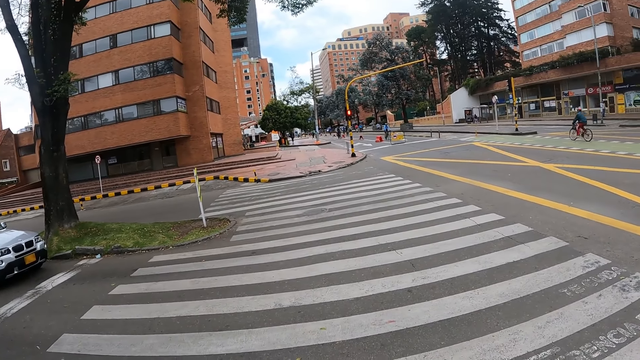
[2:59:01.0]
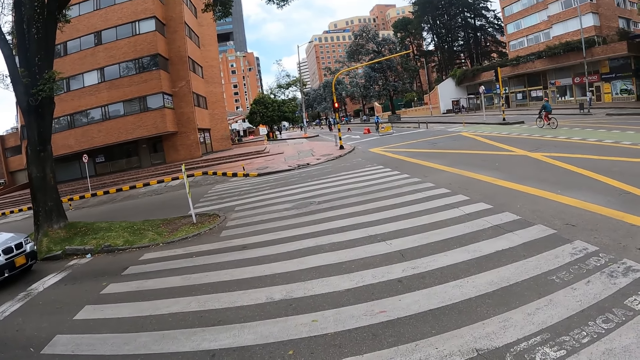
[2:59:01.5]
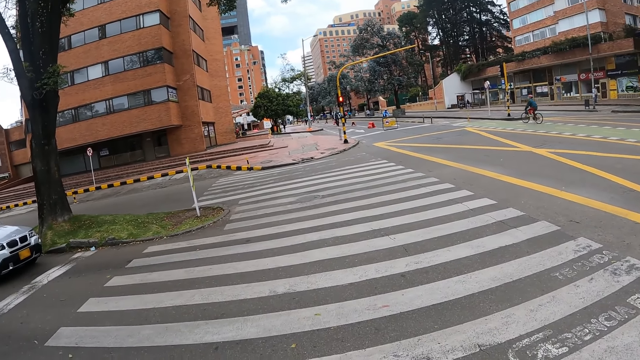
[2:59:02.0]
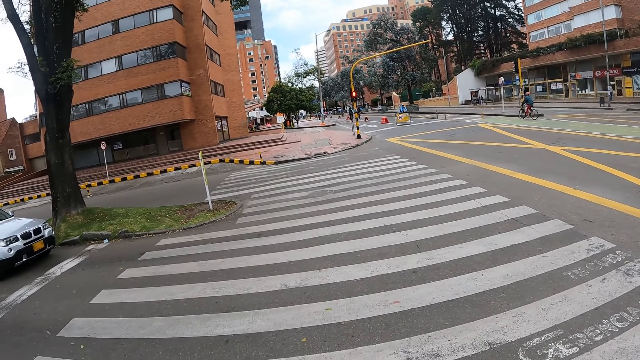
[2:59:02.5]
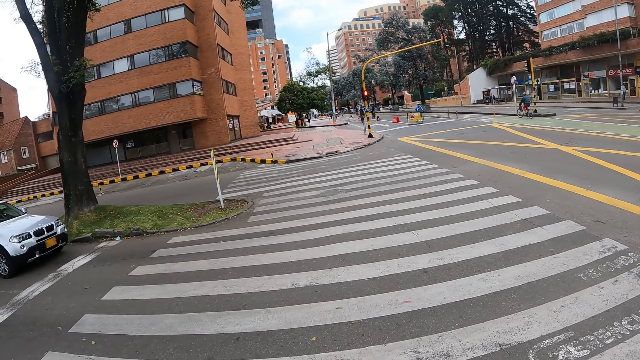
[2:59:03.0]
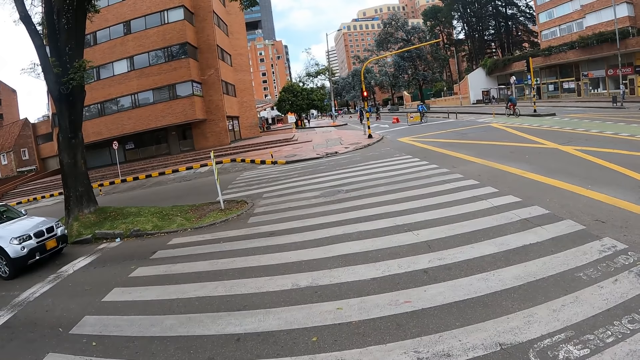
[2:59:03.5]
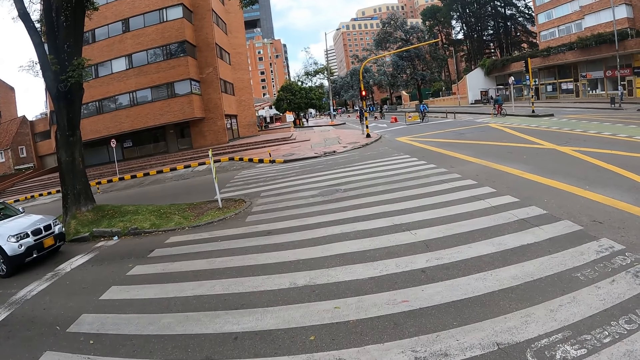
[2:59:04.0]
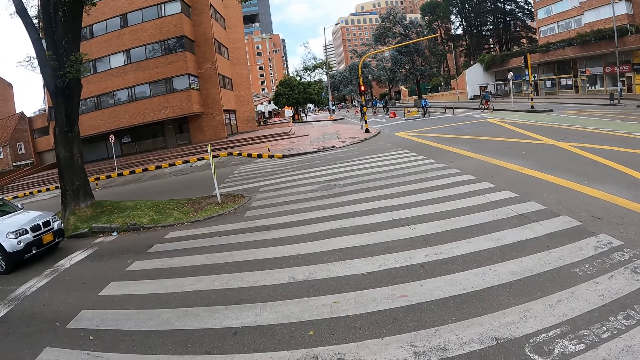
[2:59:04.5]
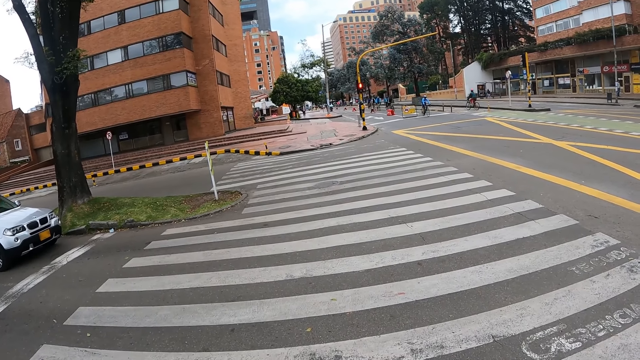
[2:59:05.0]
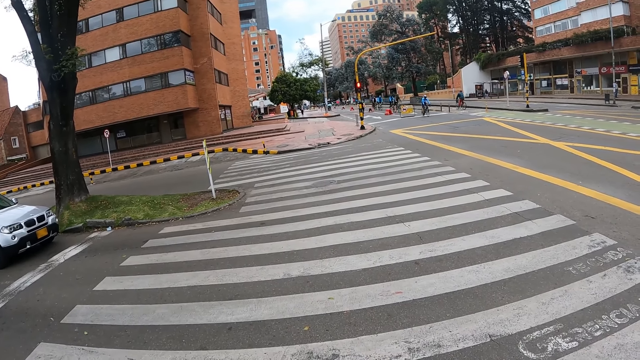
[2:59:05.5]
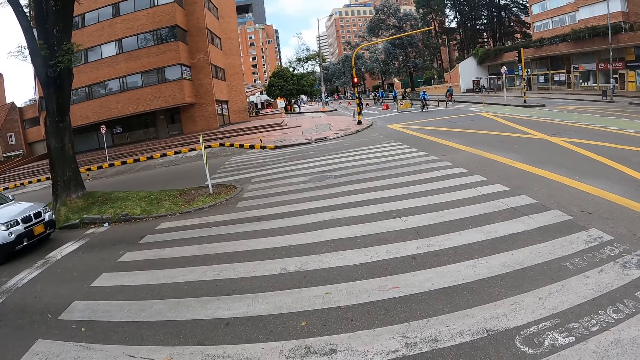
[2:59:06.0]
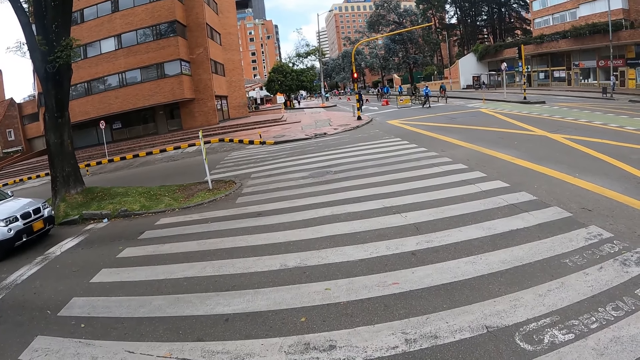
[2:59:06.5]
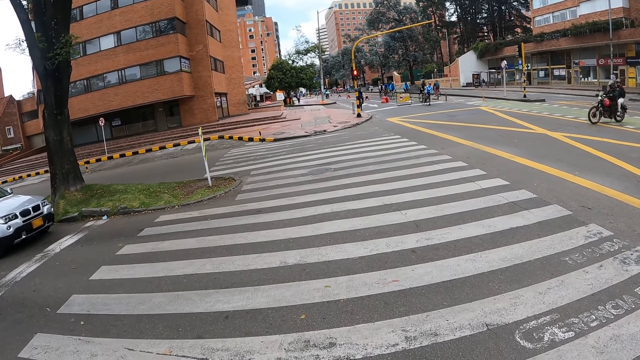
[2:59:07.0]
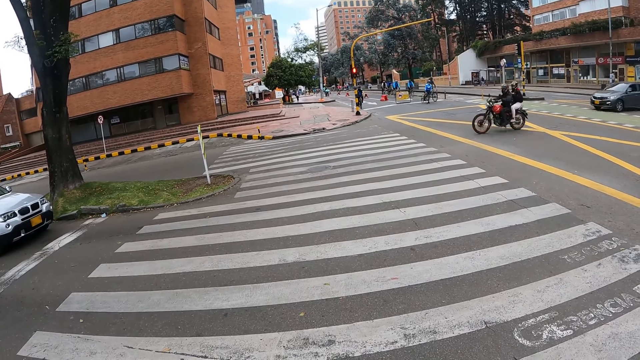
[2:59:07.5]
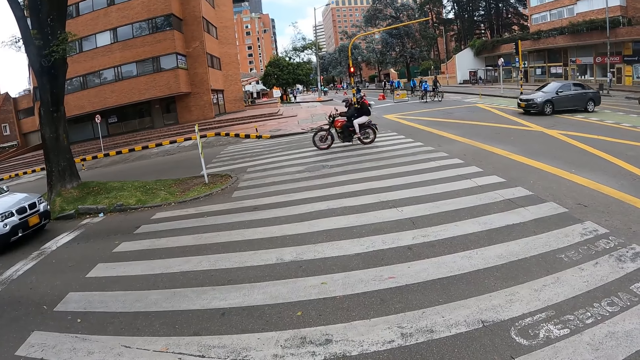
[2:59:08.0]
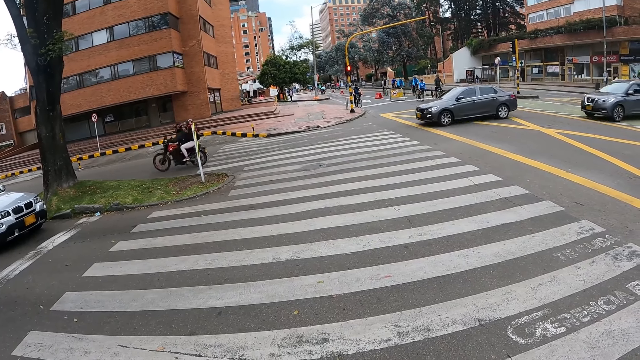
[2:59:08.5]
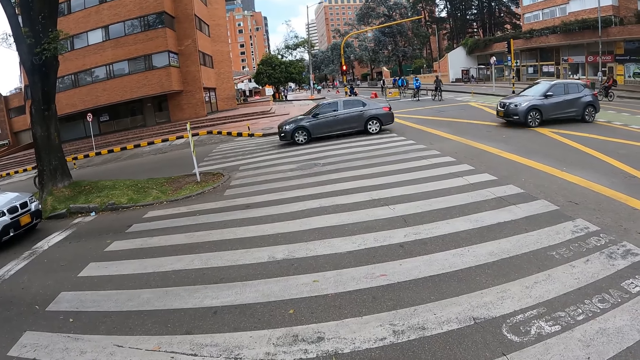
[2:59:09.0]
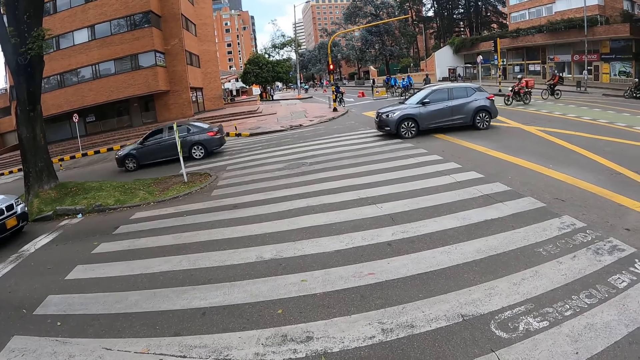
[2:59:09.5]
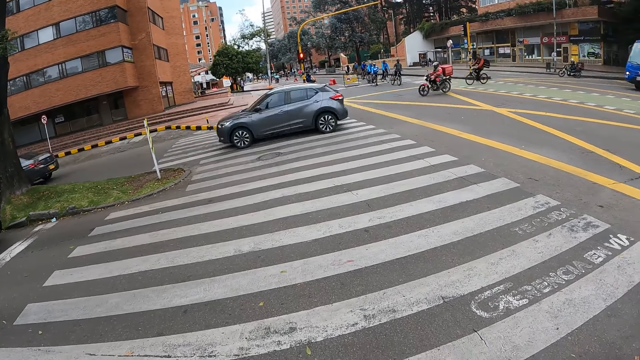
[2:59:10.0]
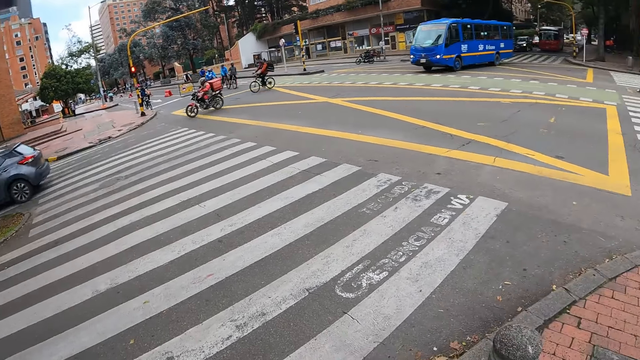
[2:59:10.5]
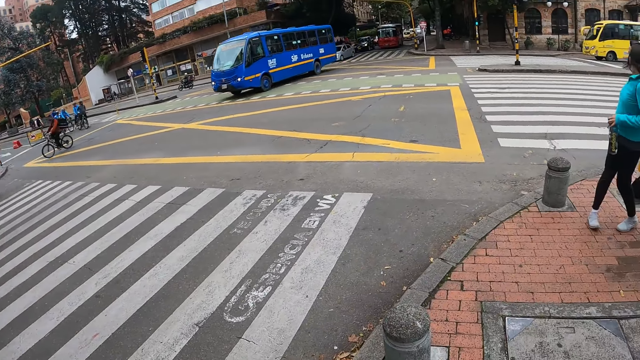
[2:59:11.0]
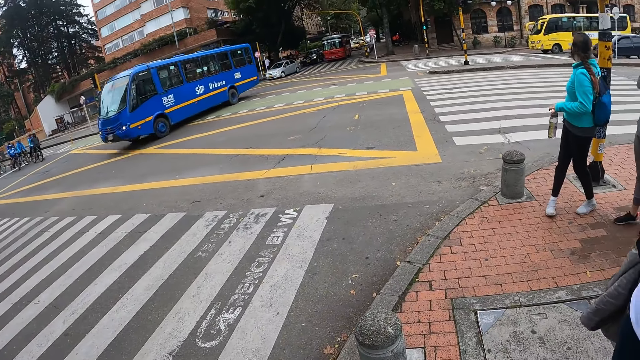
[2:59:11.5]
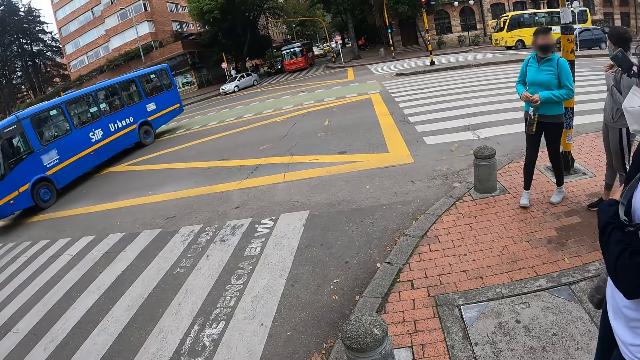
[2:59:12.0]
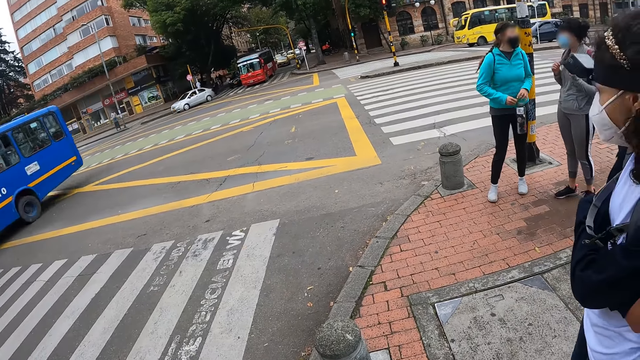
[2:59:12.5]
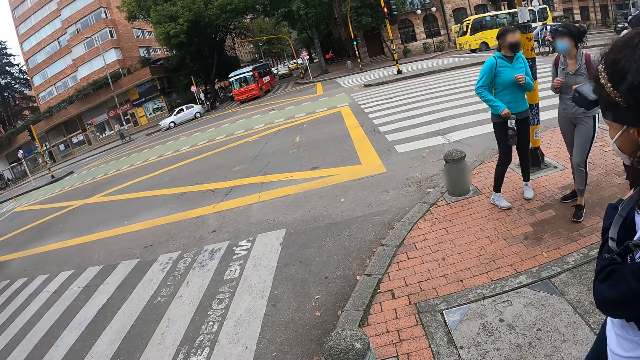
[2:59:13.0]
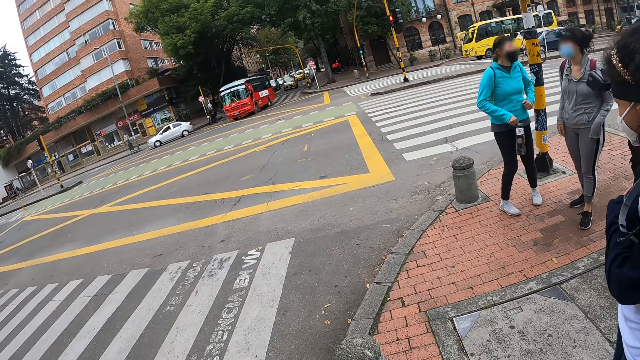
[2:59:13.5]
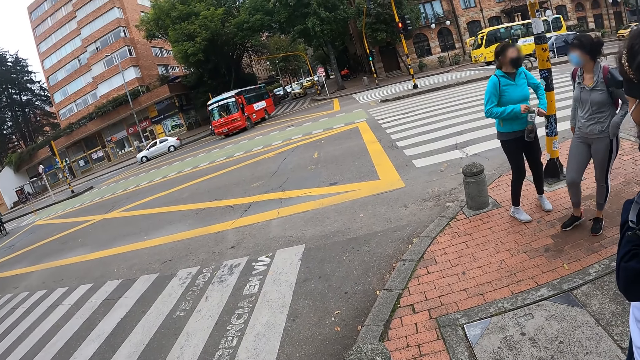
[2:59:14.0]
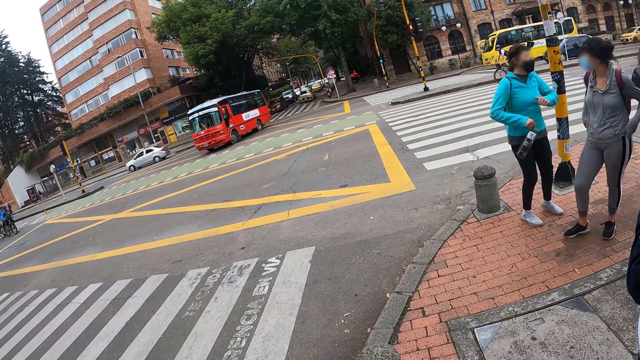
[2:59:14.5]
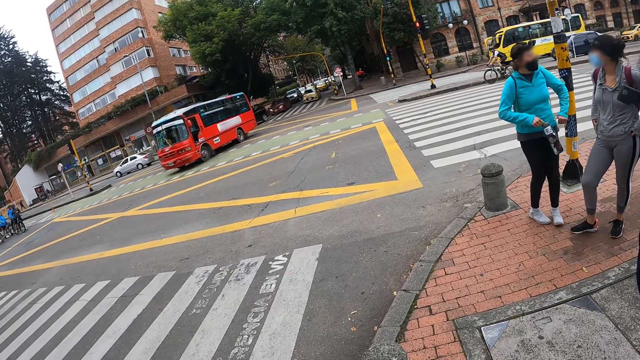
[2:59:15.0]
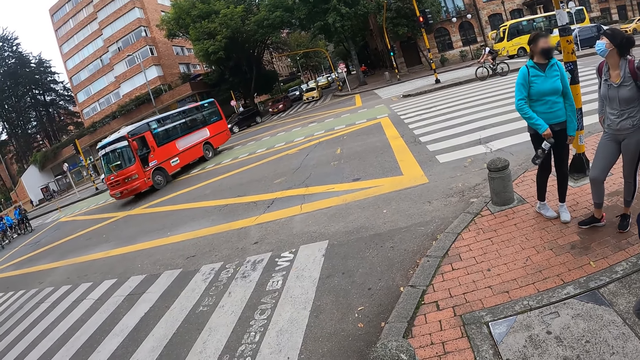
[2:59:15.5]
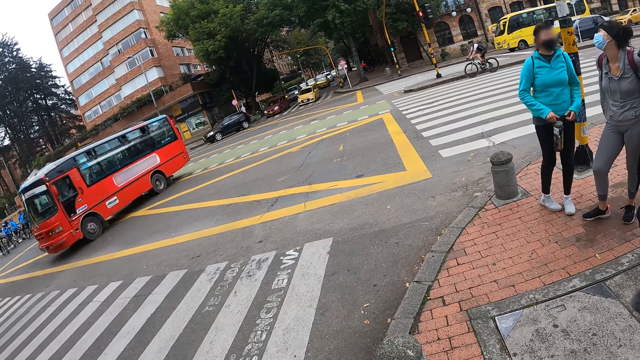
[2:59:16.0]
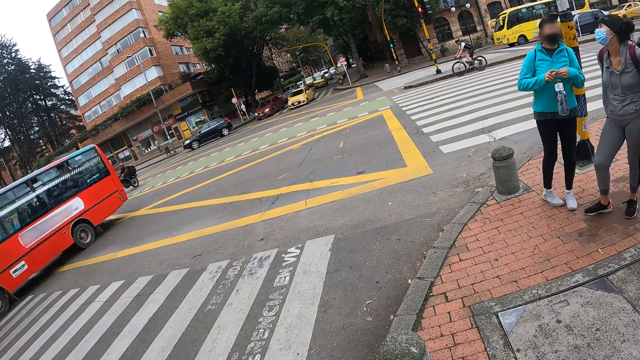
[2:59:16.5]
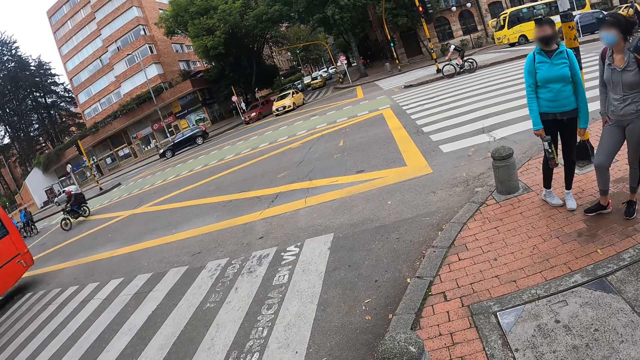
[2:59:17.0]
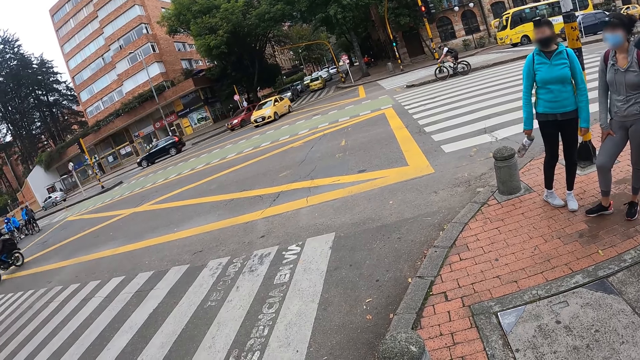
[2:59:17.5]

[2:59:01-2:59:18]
The camera wearer stands beside the road. A girl interacts with another girl.

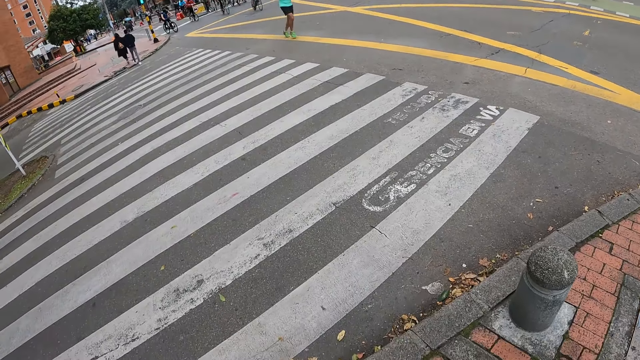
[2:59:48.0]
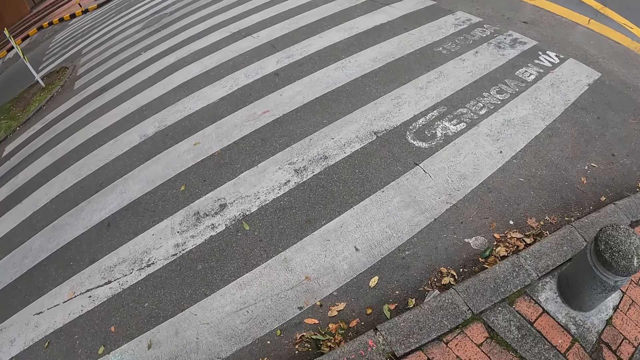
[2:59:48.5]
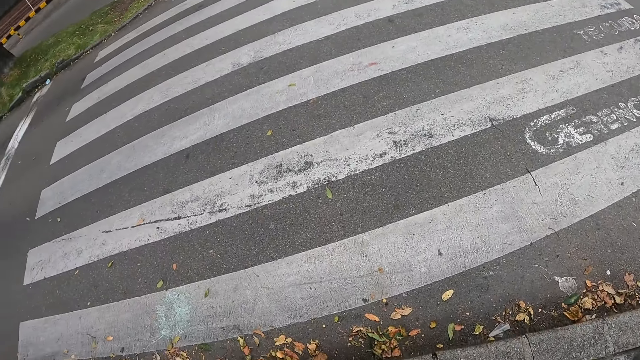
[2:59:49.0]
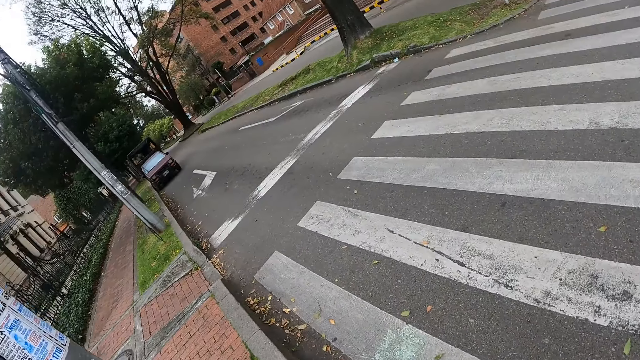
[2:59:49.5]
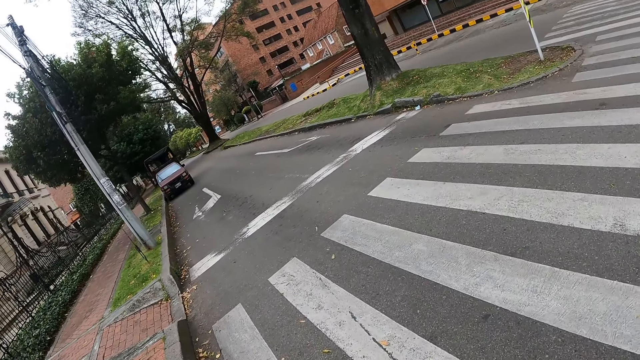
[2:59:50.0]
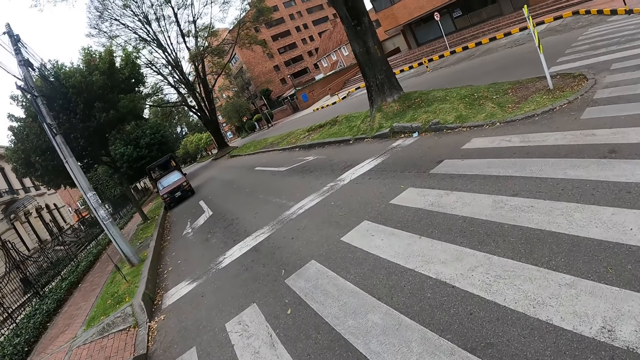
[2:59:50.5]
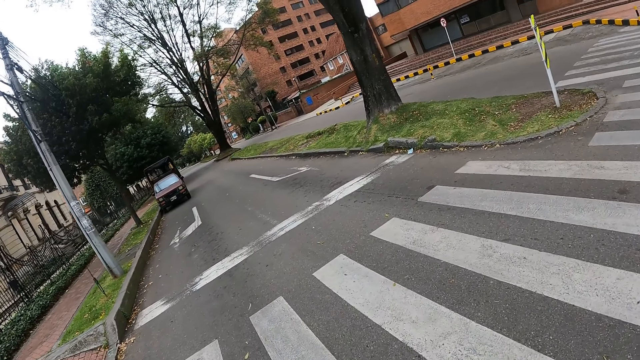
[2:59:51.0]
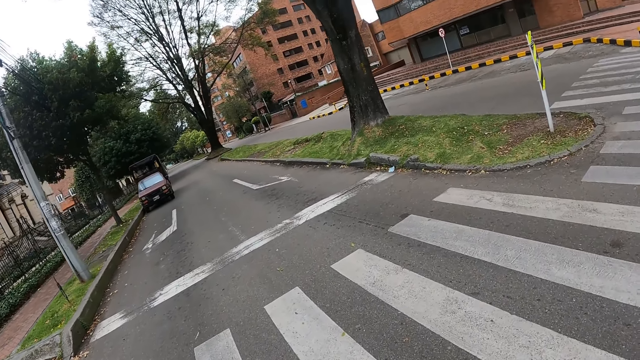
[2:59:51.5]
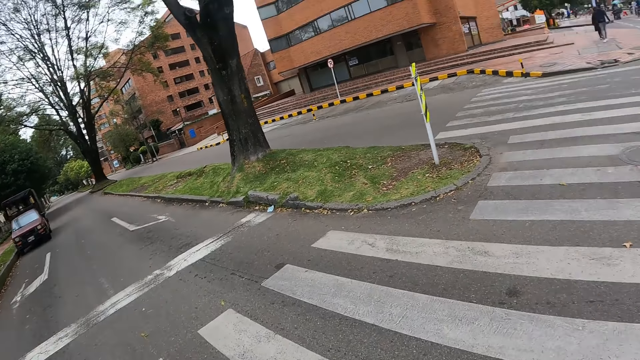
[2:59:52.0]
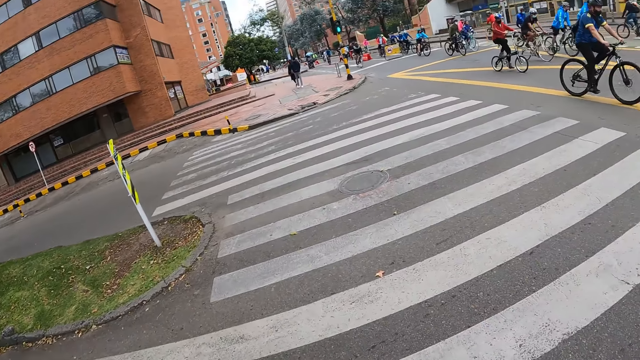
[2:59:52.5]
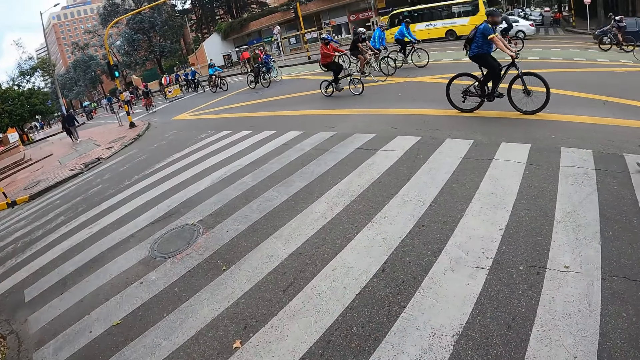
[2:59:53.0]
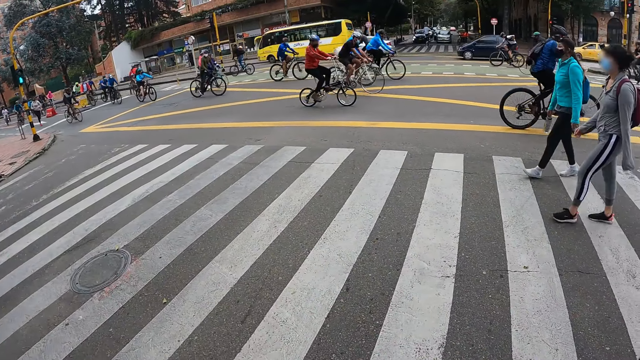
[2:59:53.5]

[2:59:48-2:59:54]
The camera wearer crosses the road.
